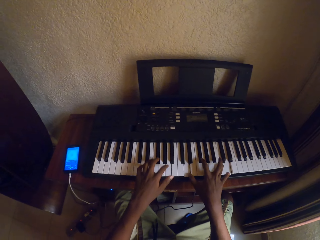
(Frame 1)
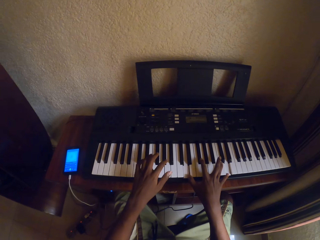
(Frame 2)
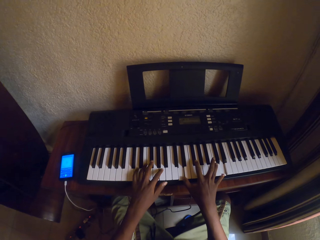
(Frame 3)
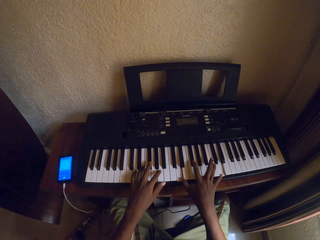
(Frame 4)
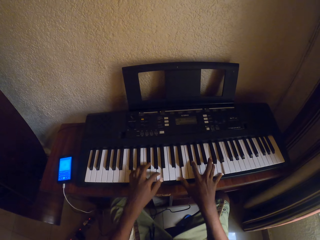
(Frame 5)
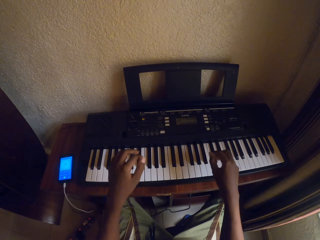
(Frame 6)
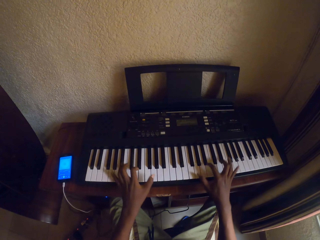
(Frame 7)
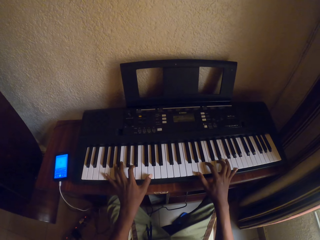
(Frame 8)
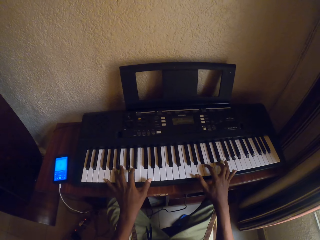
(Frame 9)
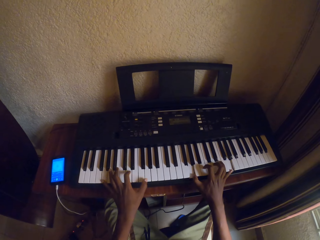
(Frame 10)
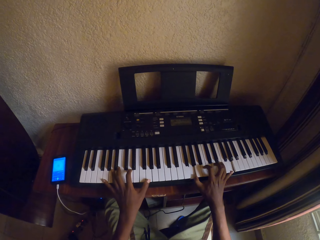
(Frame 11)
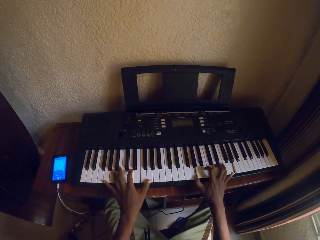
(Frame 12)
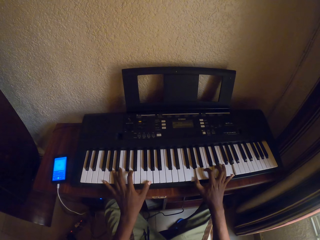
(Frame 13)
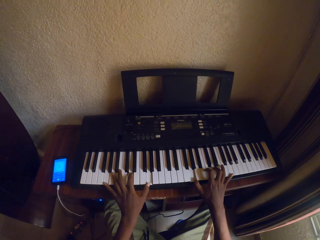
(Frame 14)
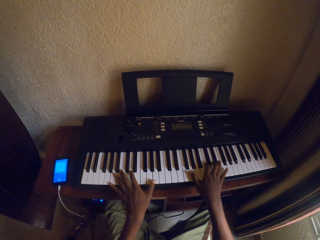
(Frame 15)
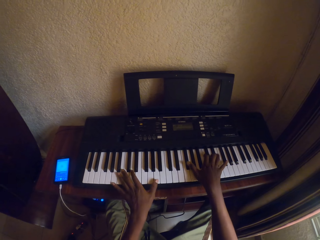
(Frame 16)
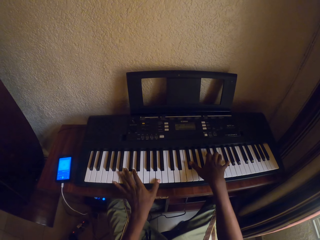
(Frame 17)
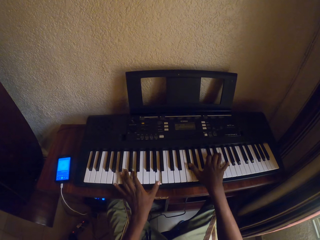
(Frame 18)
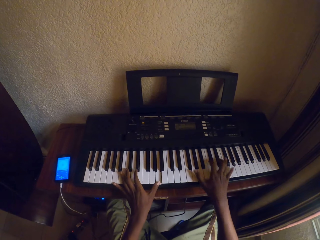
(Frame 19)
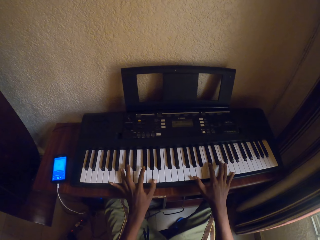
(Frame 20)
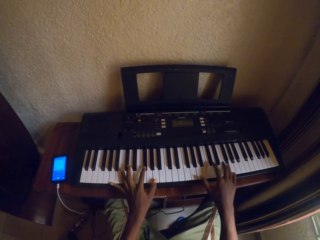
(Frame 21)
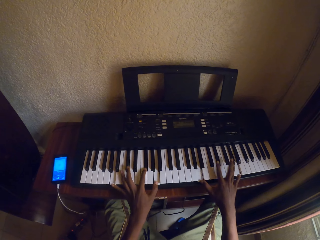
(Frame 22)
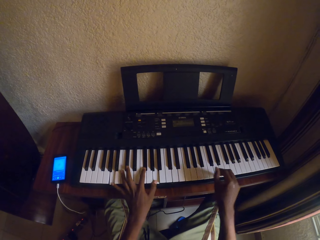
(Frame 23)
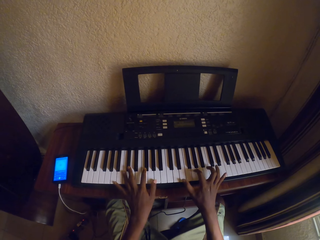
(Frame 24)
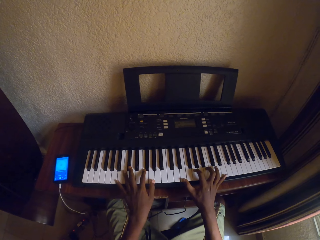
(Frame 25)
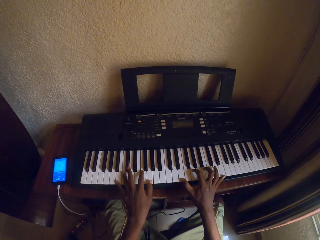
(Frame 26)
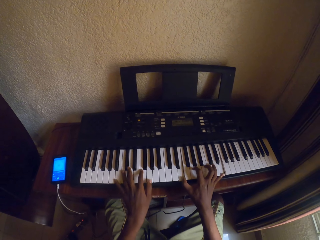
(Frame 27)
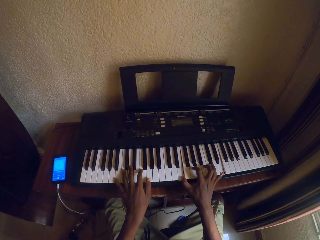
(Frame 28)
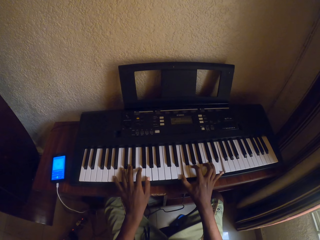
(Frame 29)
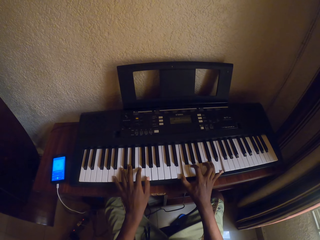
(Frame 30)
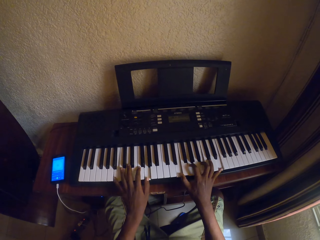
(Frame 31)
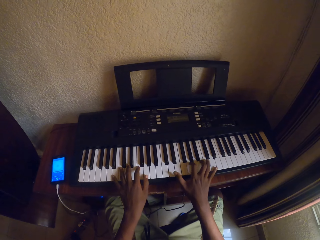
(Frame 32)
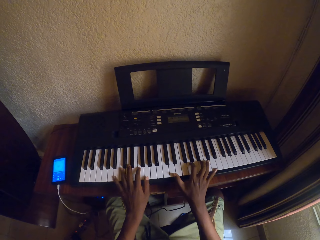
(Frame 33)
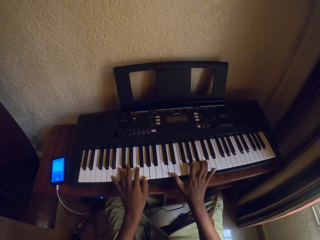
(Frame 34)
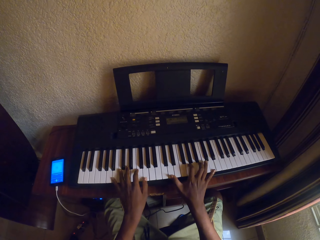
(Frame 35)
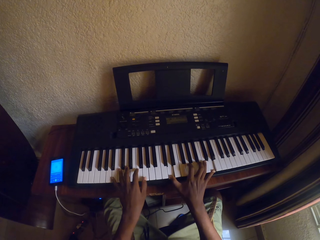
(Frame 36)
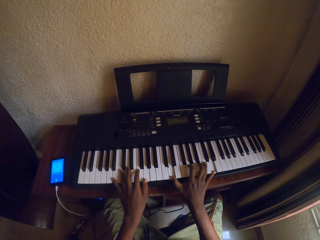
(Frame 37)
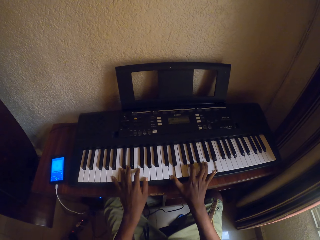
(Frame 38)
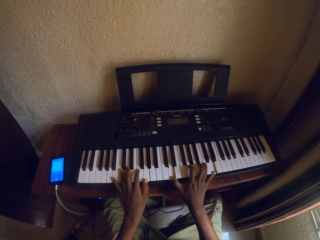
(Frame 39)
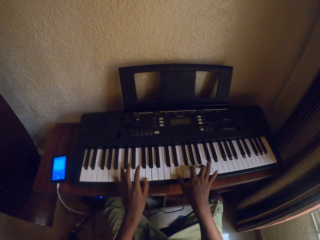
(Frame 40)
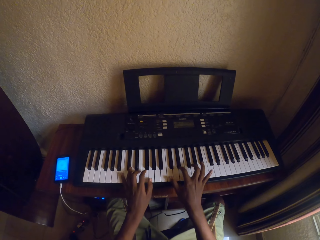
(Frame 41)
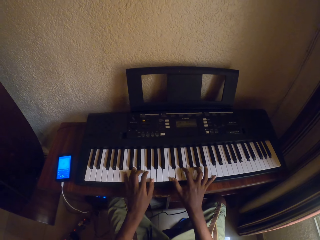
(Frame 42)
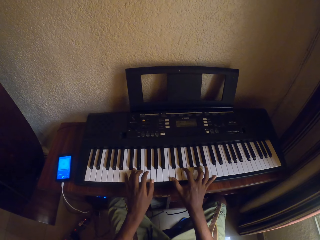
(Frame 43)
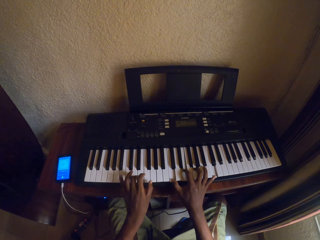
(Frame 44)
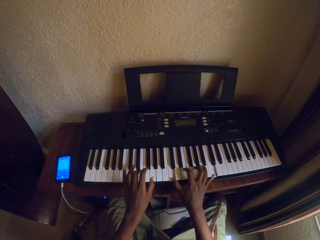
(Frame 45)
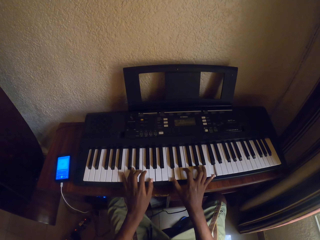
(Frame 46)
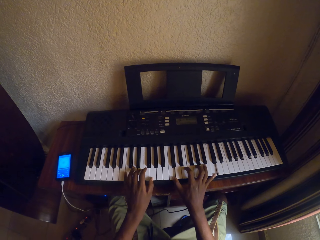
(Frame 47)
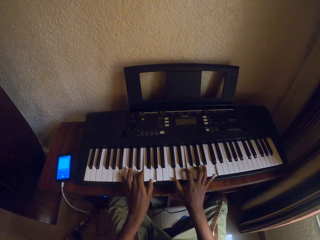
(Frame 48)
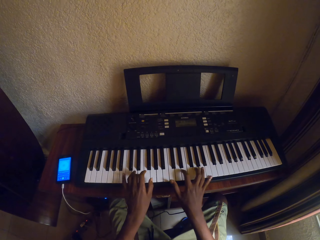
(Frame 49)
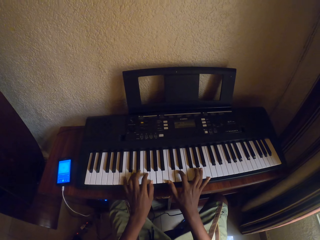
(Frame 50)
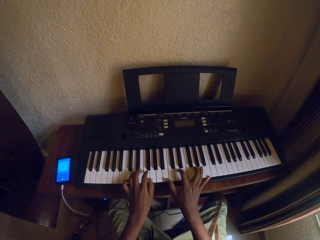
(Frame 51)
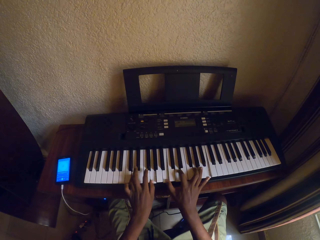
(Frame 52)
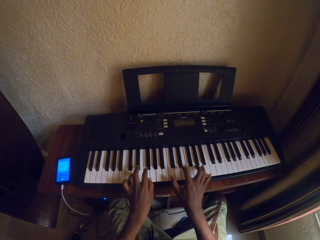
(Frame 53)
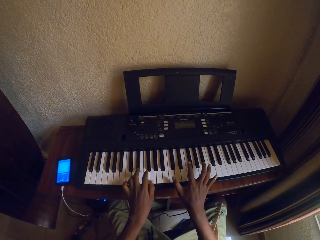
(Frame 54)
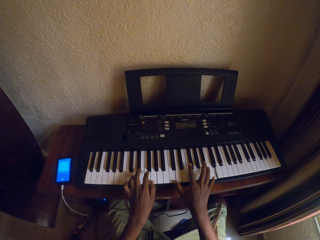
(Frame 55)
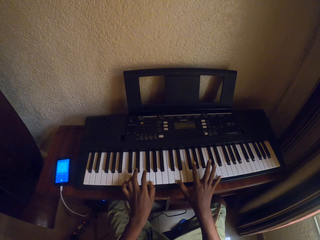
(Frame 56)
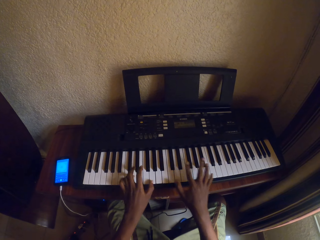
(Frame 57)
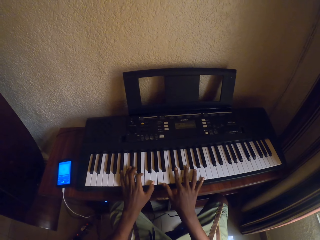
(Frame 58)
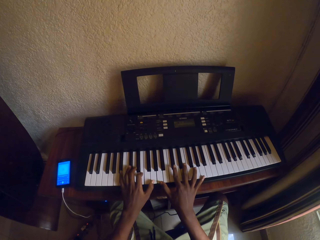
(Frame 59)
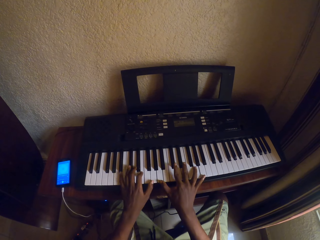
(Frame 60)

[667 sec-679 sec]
The camera wearer plays the piano with both hands. They play the piano with both hands repeatedly.

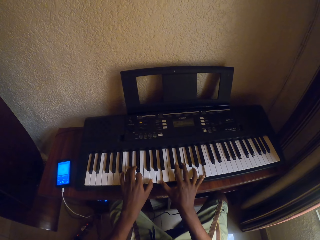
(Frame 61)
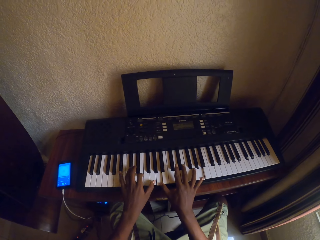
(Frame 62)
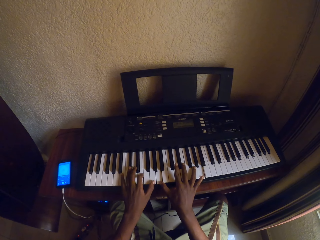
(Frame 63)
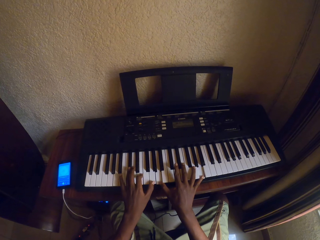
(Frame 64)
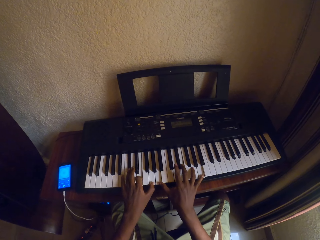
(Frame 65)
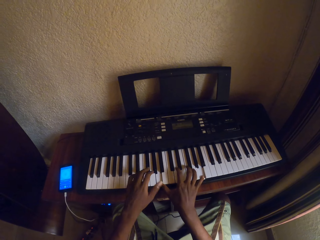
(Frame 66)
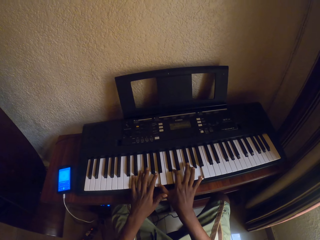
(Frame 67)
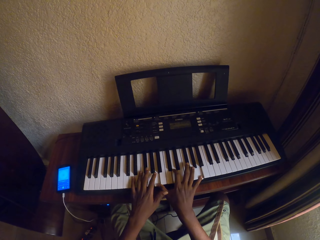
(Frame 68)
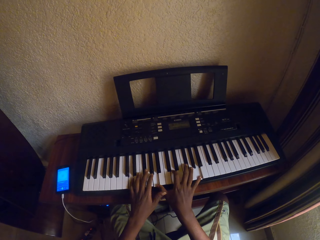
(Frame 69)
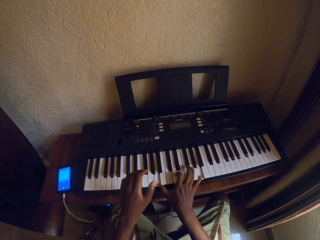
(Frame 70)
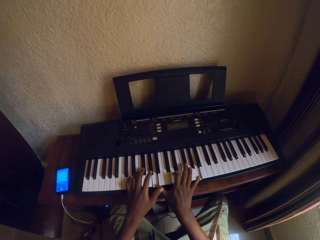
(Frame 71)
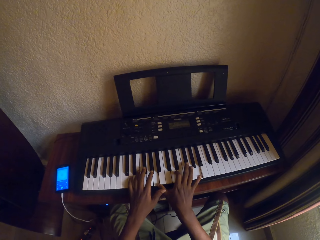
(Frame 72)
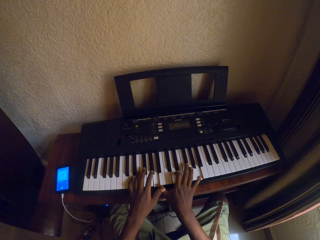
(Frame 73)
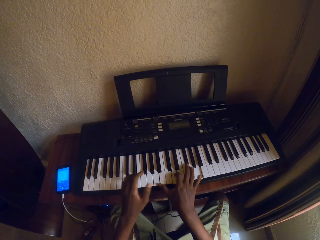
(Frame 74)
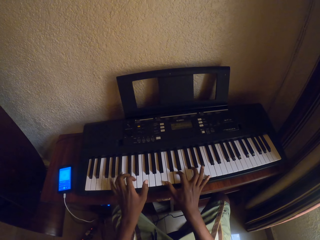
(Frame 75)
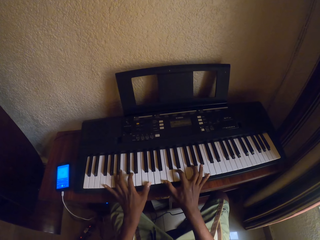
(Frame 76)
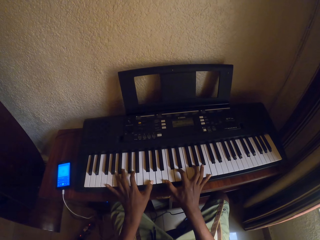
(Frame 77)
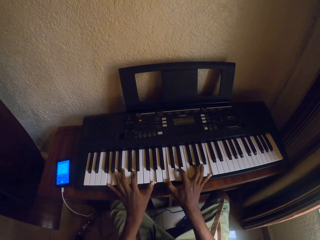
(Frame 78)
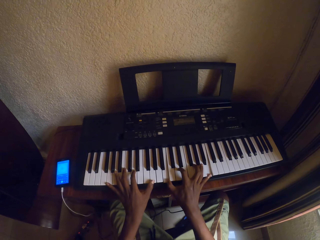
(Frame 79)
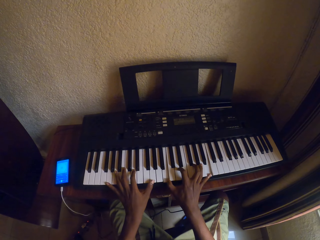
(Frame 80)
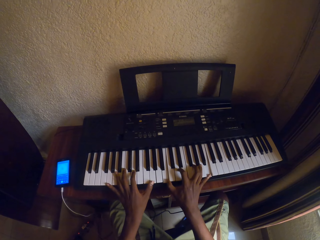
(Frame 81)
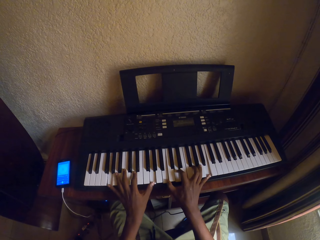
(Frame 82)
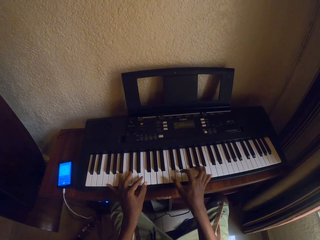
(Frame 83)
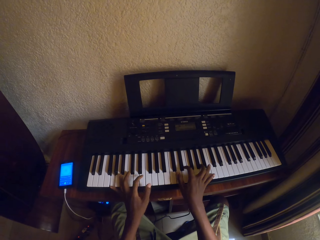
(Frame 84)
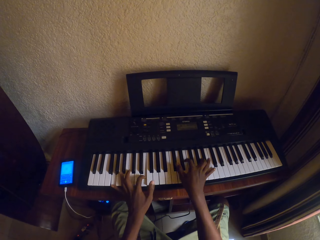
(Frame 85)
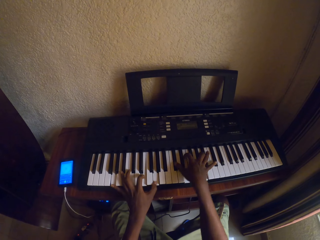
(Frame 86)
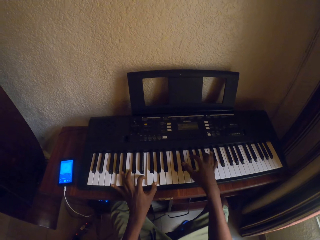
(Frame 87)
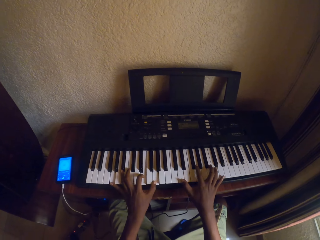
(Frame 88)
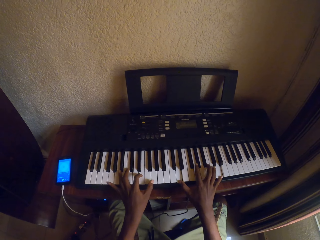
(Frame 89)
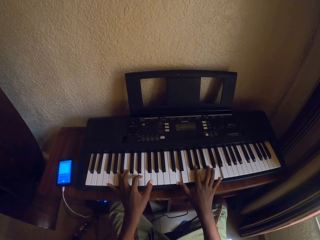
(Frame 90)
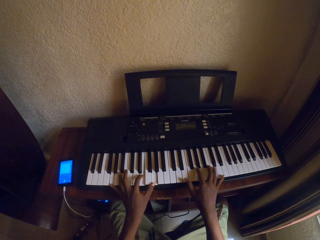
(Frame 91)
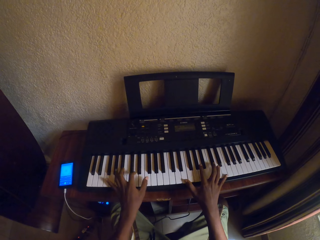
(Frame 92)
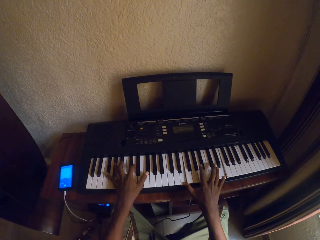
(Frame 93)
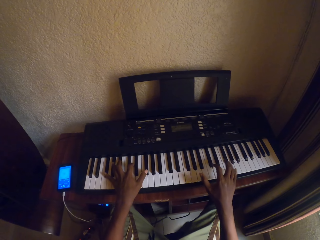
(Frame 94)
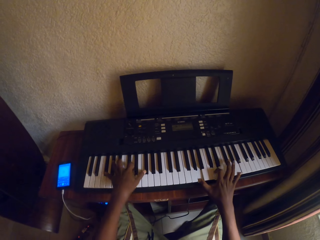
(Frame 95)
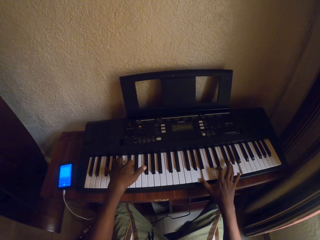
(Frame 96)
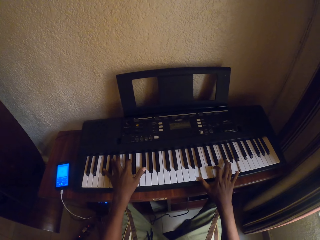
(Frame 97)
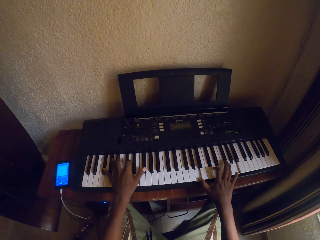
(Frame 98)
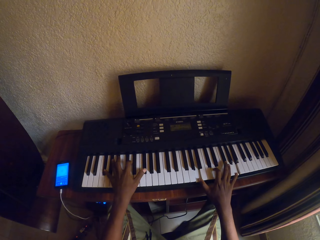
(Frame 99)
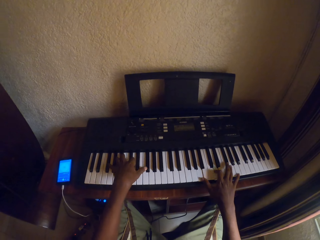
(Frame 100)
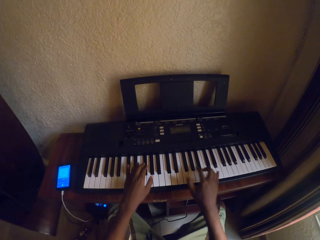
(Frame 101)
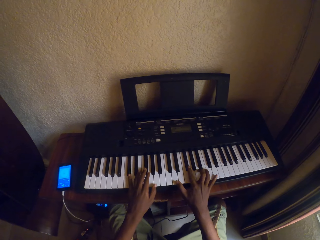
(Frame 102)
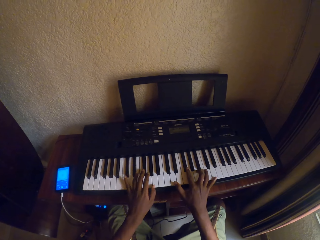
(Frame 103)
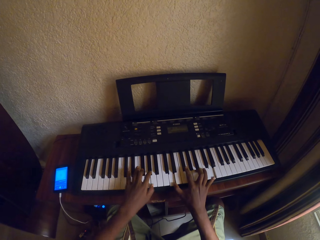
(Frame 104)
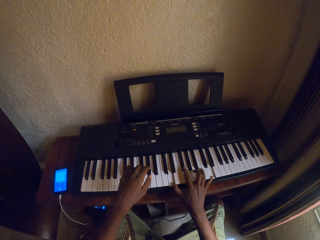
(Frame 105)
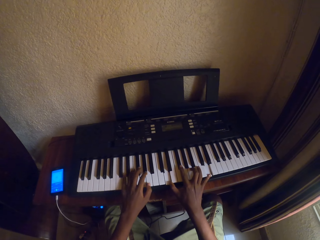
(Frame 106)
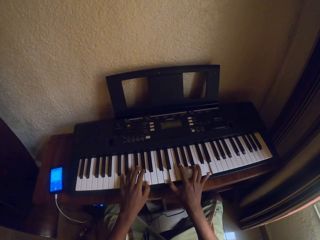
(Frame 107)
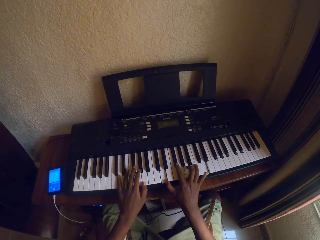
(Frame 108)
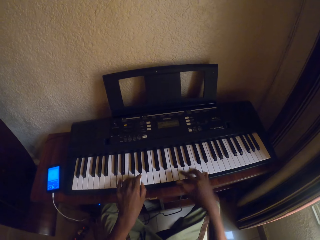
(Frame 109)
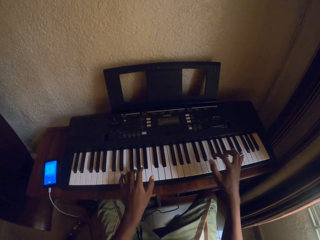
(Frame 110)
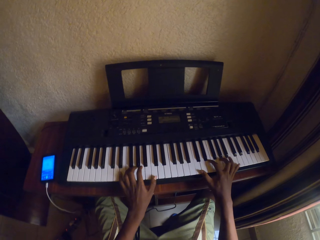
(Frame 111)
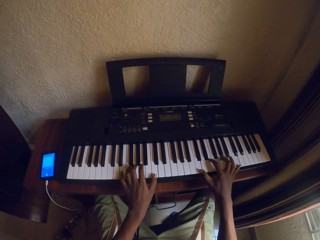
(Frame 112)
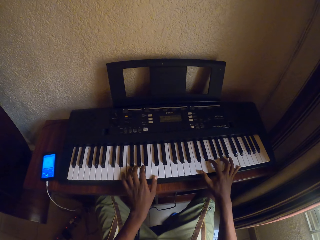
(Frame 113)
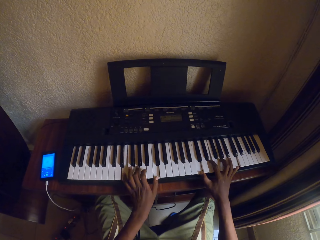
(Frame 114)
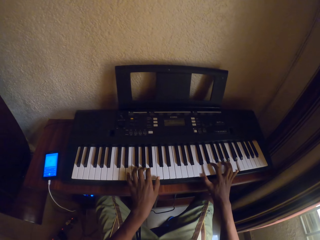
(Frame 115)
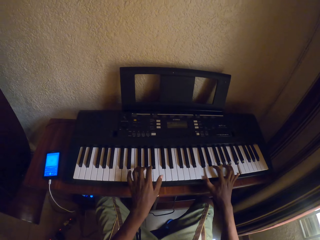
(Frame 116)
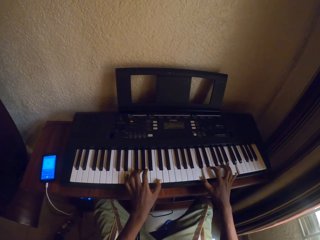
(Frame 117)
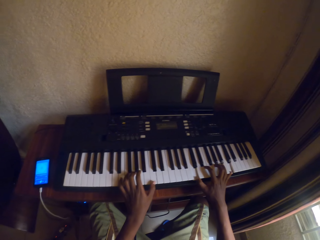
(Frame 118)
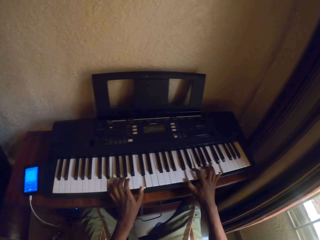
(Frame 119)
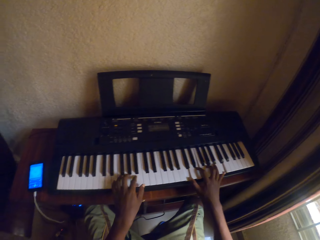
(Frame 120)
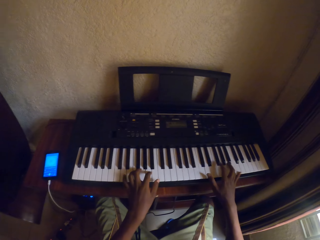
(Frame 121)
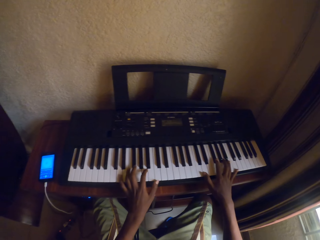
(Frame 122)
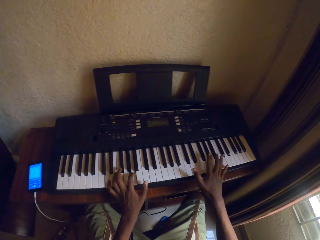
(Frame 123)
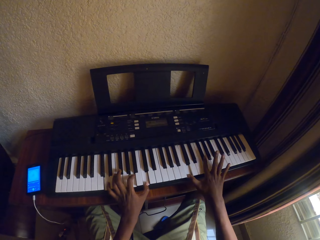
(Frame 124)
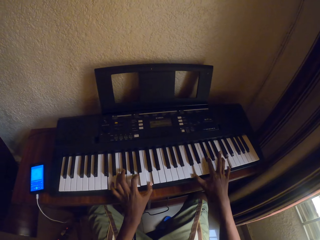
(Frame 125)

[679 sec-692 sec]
The camera wearer plays the piano with both hands. They play the piano with both hands repeatedly.
